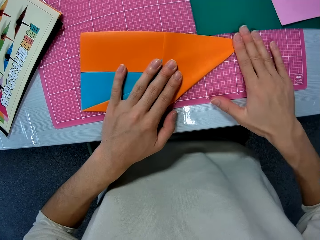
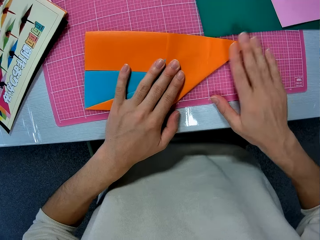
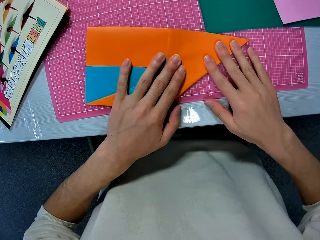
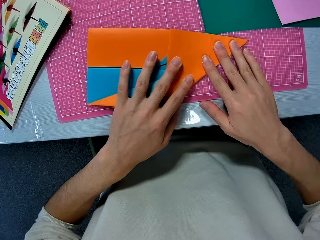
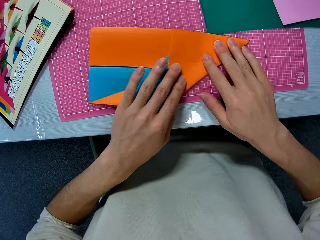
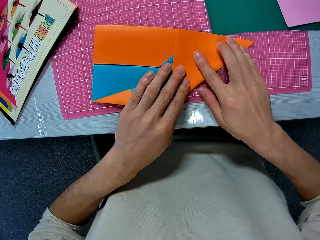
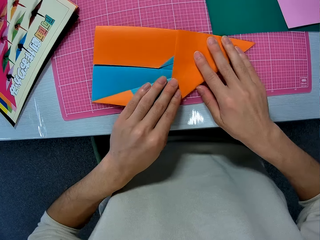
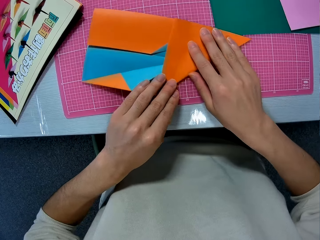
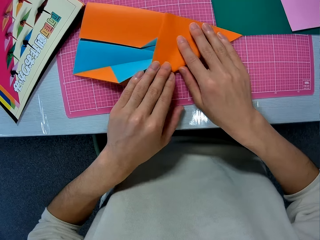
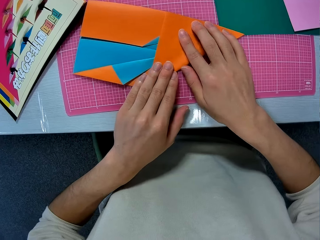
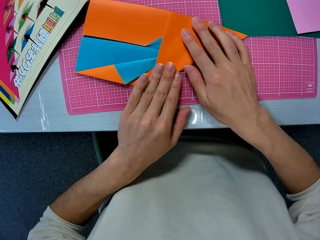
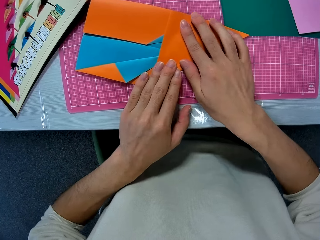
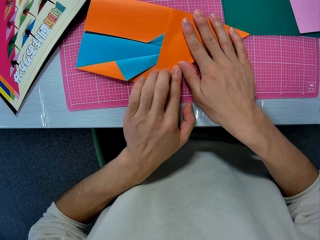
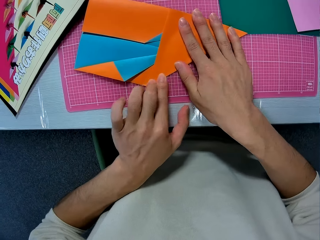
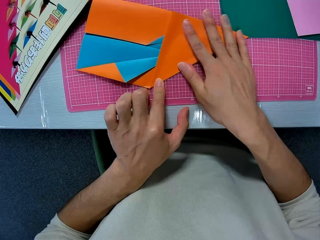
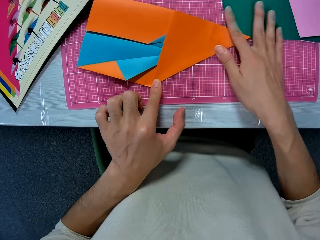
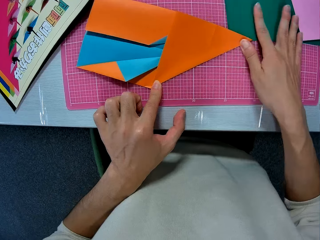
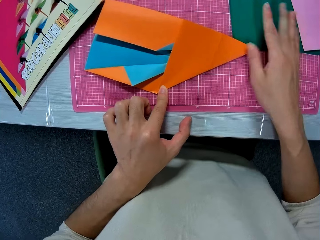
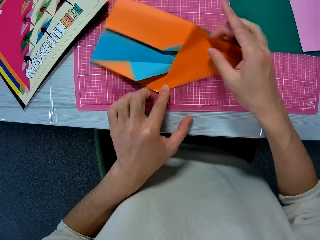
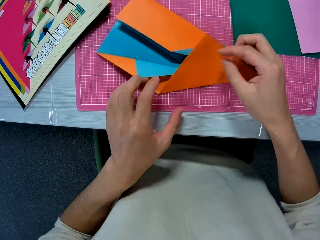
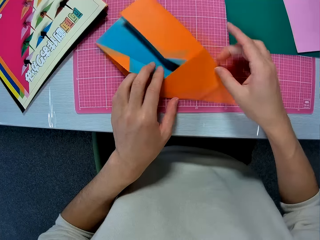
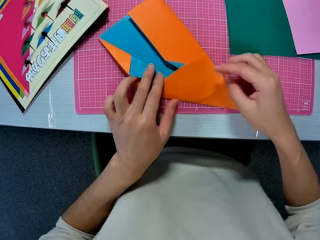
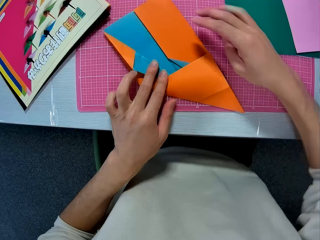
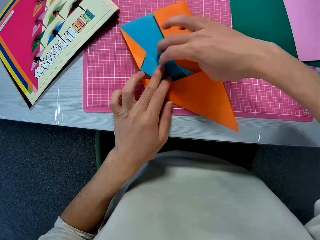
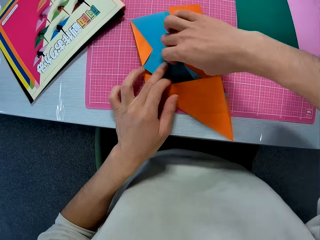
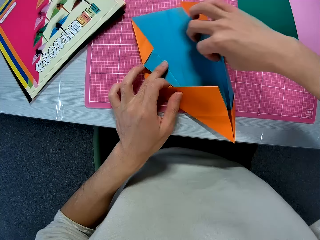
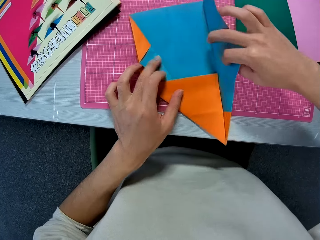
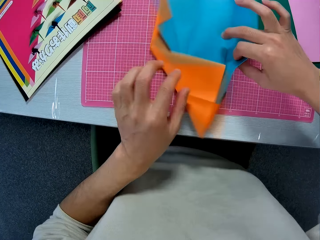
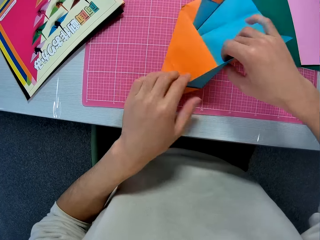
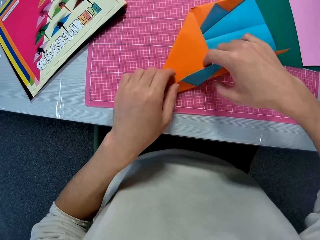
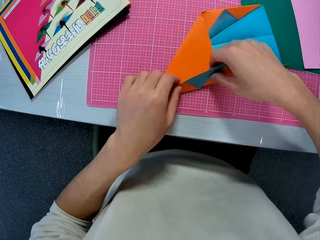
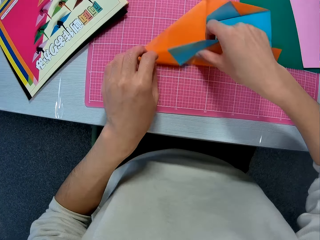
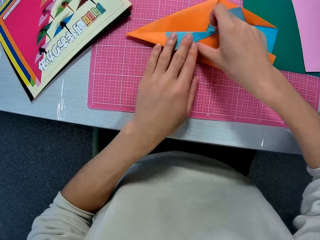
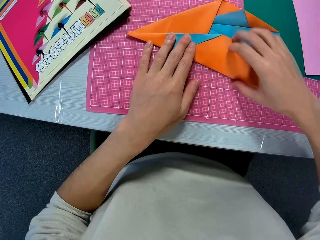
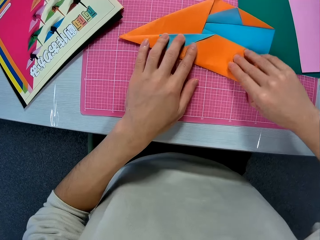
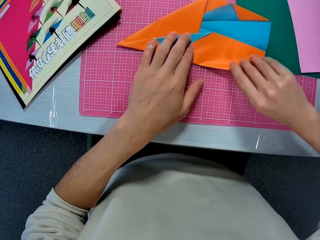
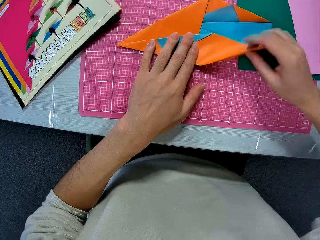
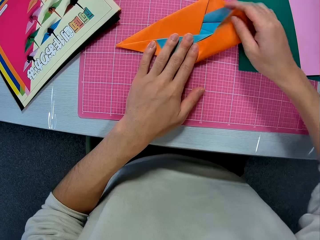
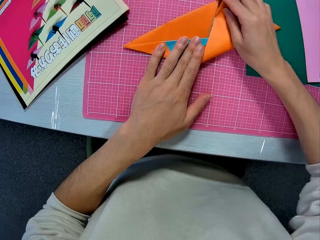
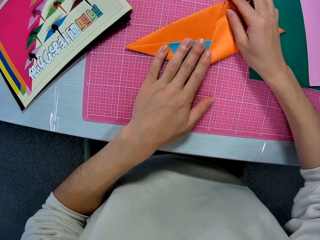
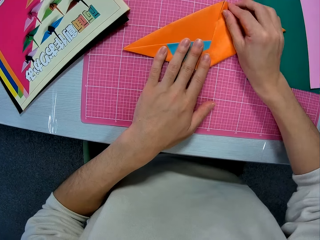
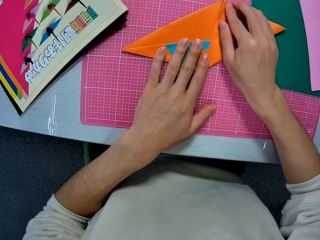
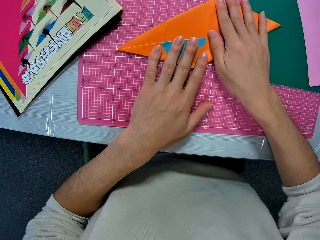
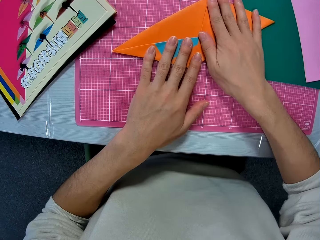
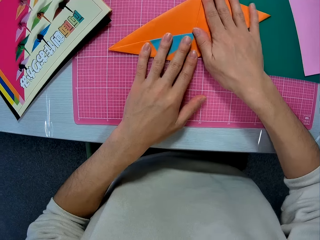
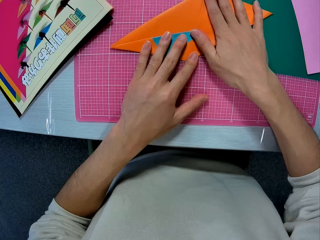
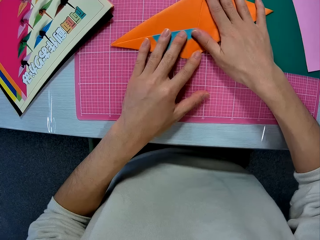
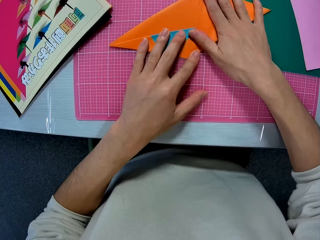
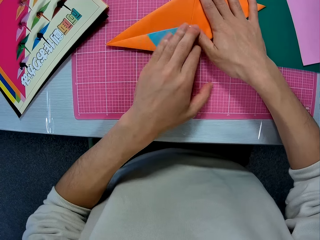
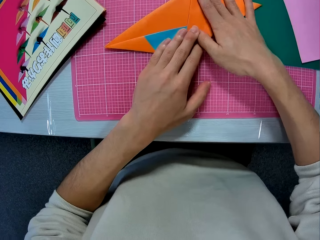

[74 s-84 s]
The camera wearer flattens the construction paper with his hands. He moves the construction paper on a cutting mat. He flattens the construction paper with his hands. He turns the construction paper. He unfolds the construction paper. He turns the construction paper. He folds the construction paper.

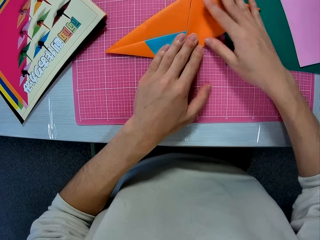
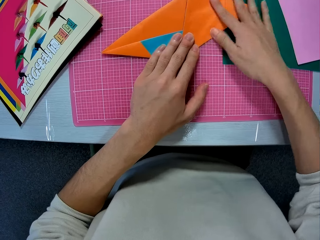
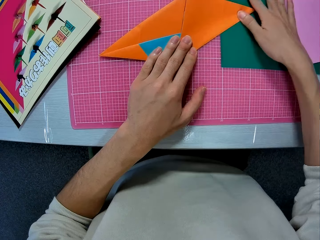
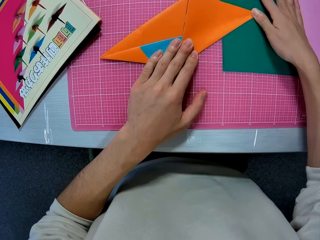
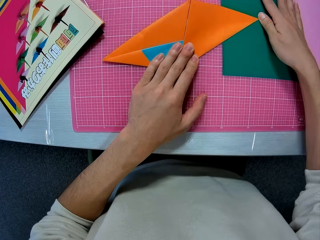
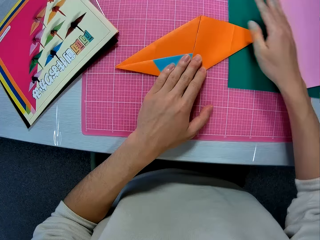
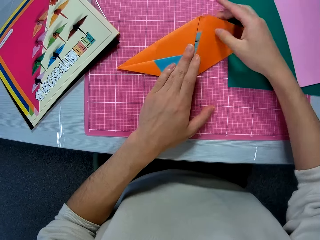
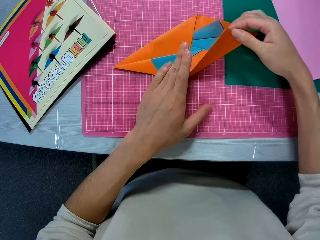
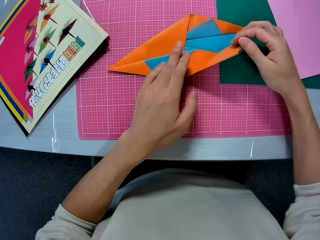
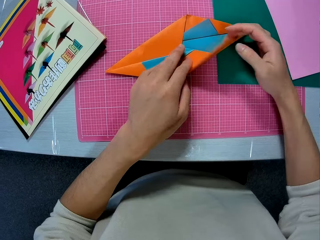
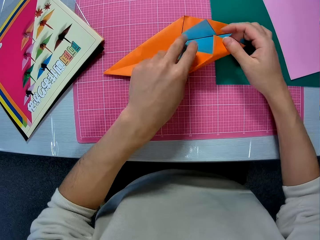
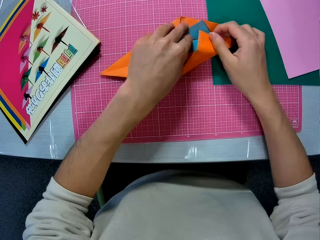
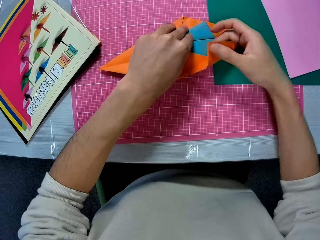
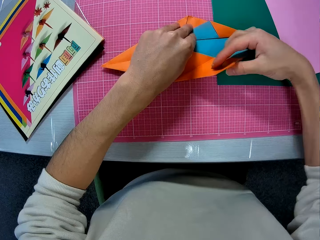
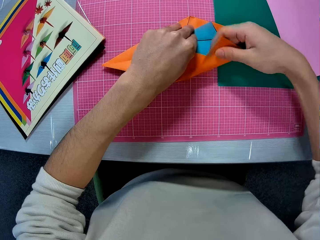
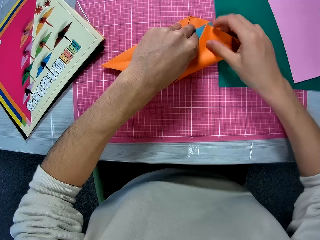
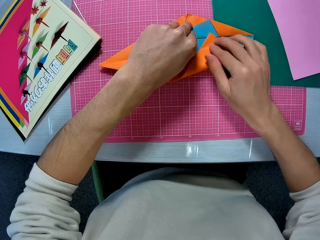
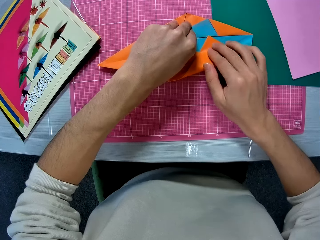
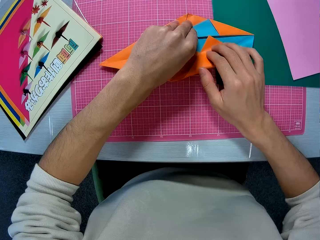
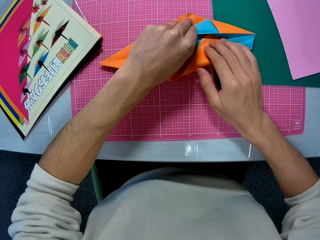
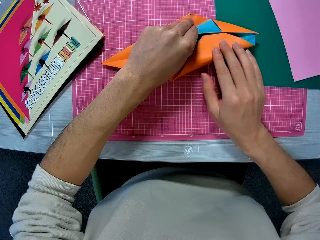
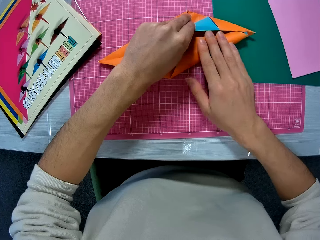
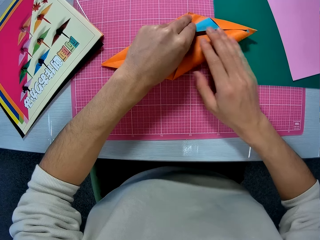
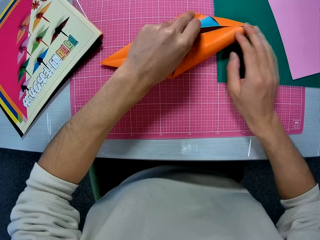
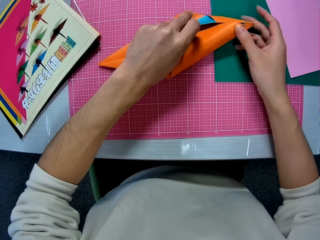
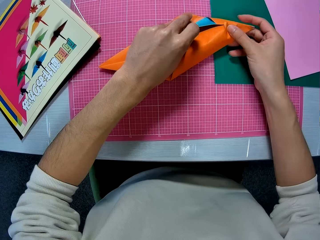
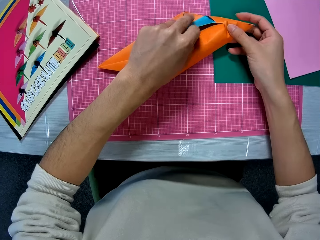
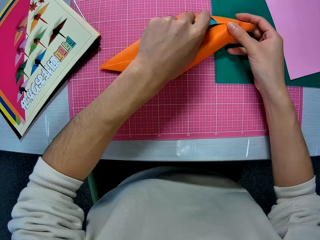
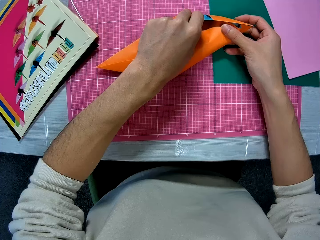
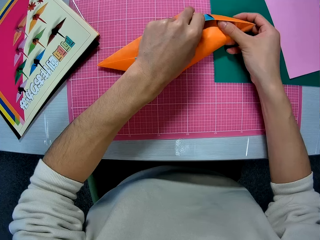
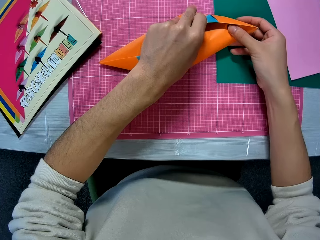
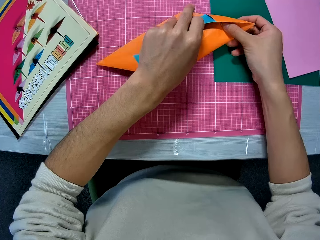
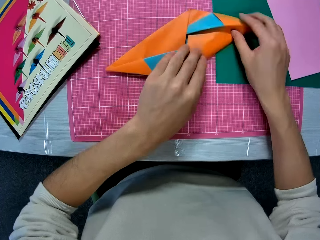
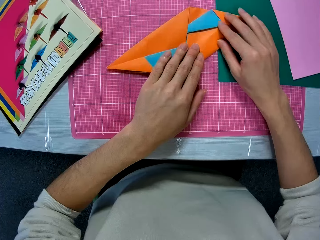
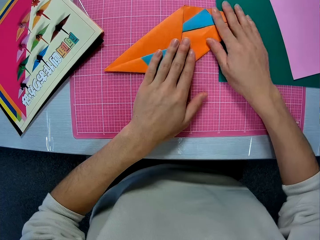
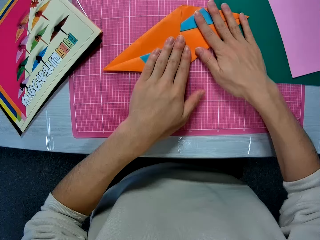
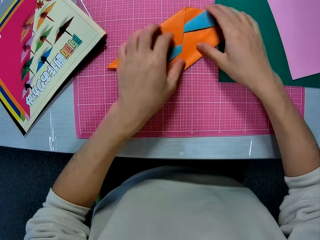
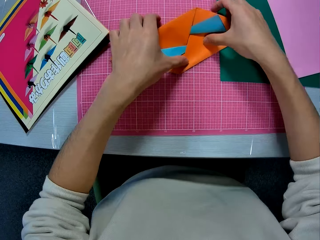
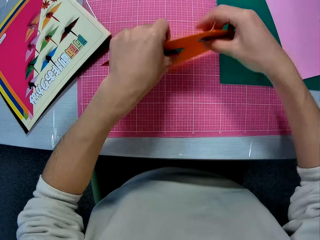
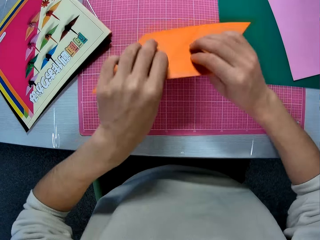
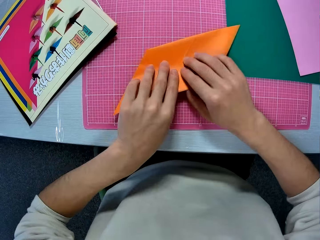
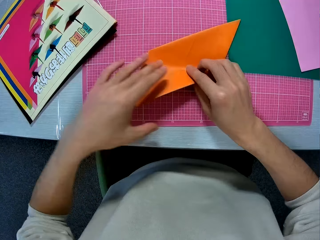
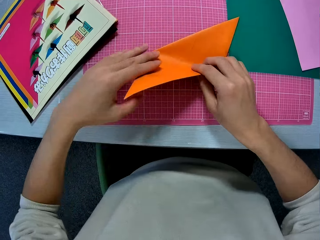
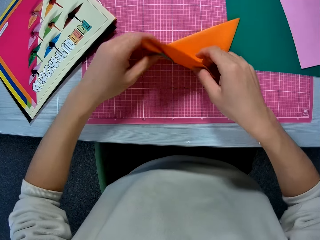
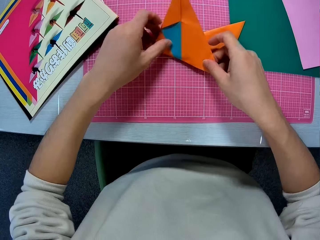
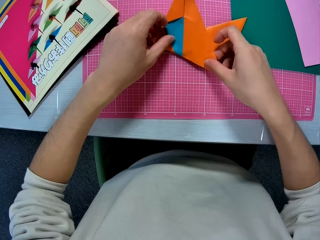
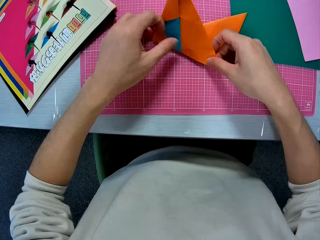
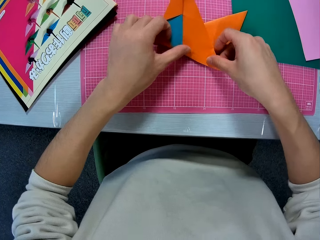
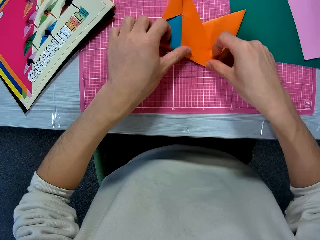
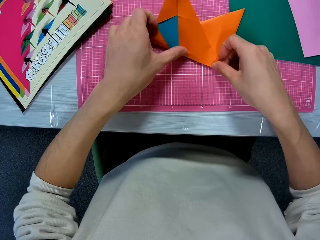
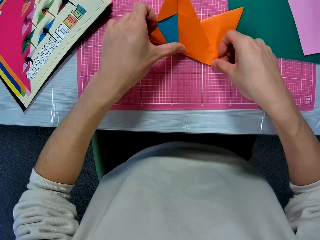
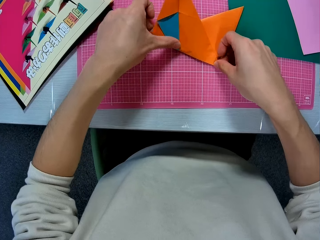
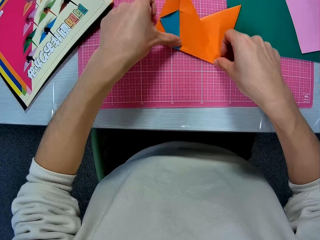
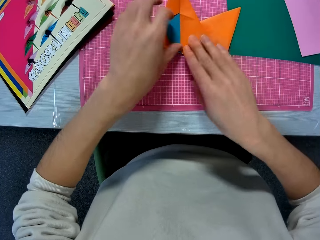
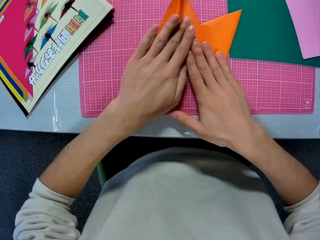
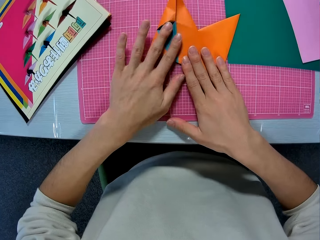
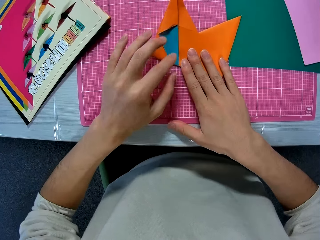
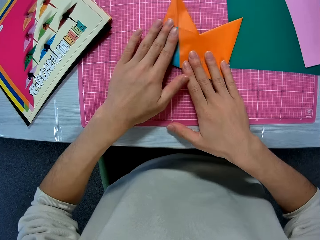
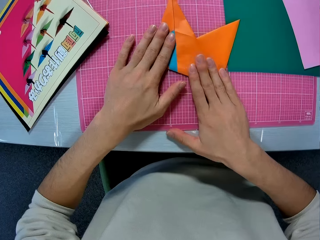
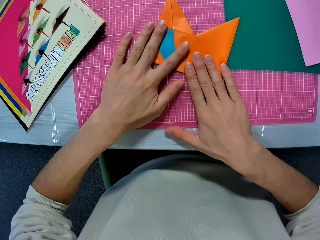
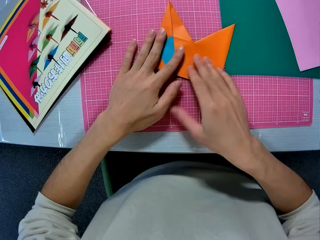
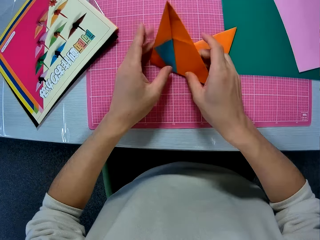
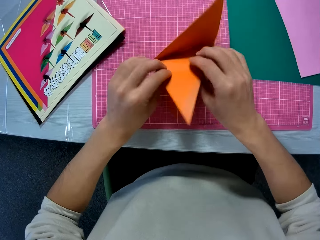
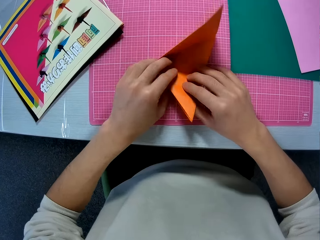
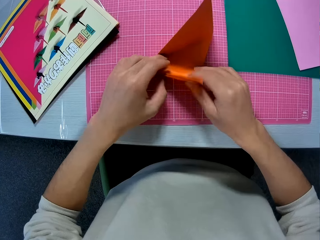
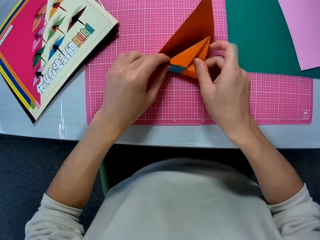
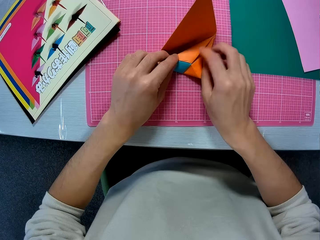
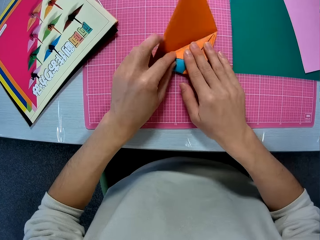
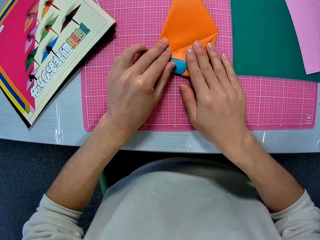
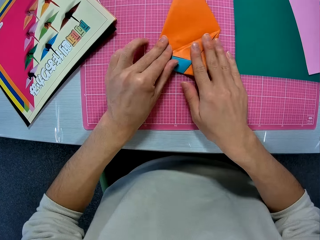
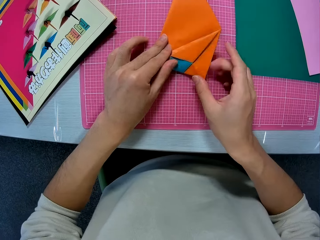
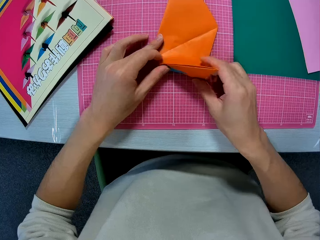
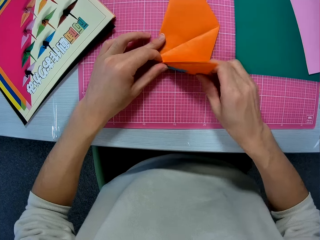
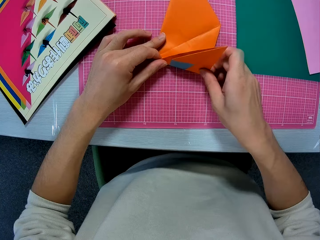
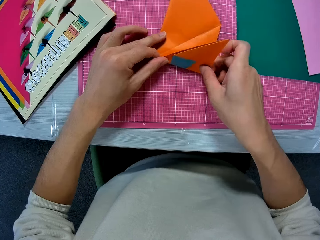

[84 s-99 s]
The camera wearer flattens the construction paper with his hands. He unfolds the construction paper. He folds the construction paper. He turns the construction paper. He places the construction paper on a cutting mat. He folds the construction paper. He flattens the construction paper with his hands. He unfolds the construction paper. He folds the construction paper.
